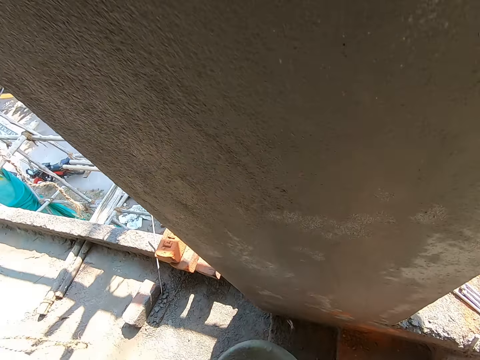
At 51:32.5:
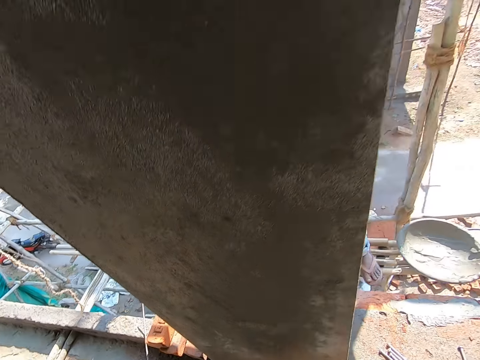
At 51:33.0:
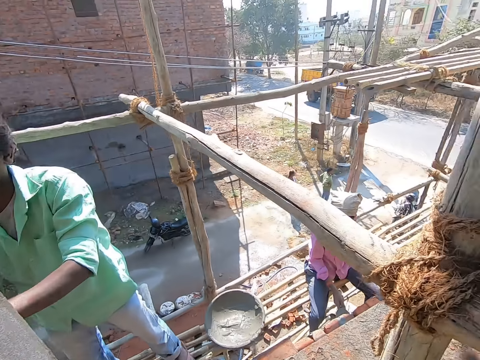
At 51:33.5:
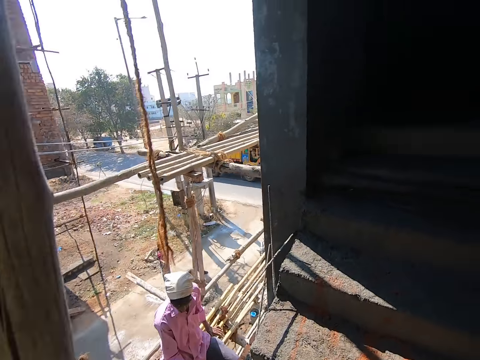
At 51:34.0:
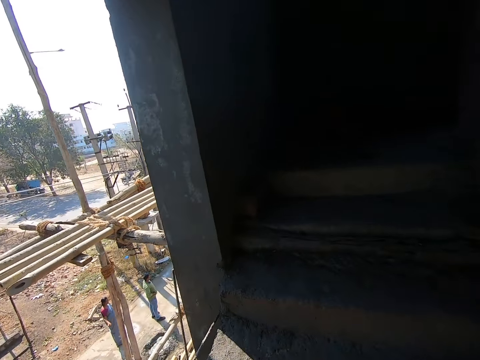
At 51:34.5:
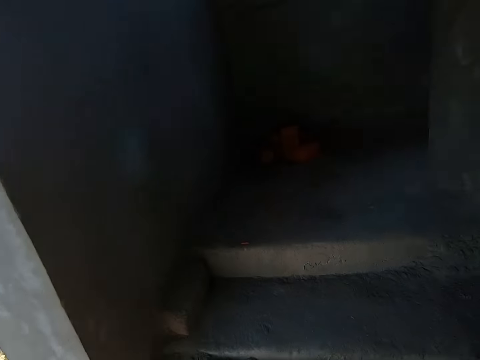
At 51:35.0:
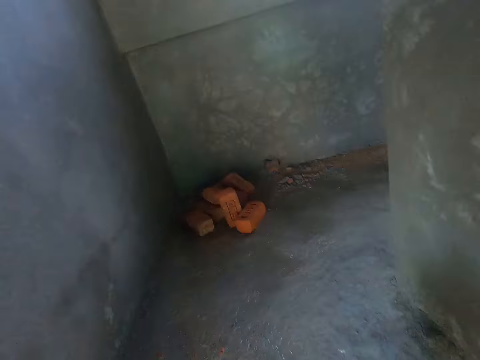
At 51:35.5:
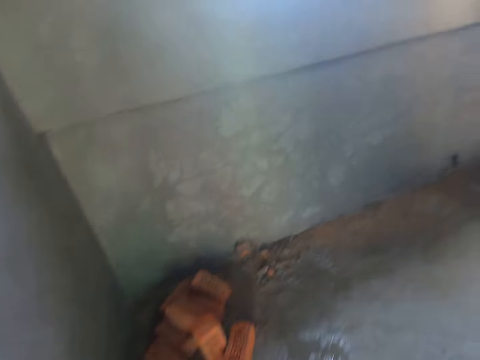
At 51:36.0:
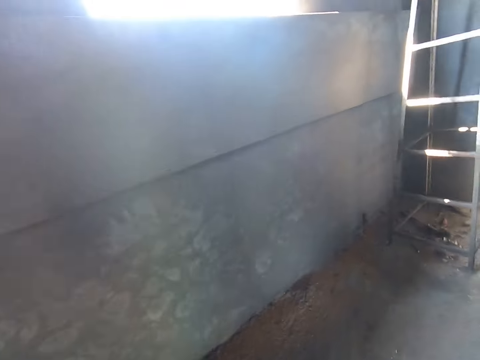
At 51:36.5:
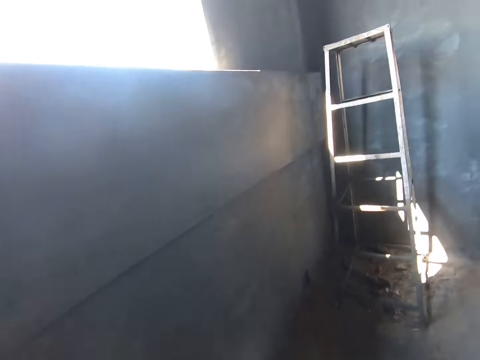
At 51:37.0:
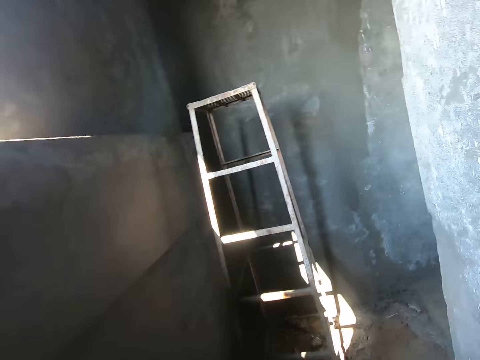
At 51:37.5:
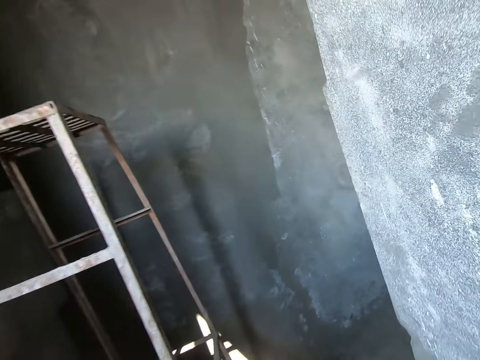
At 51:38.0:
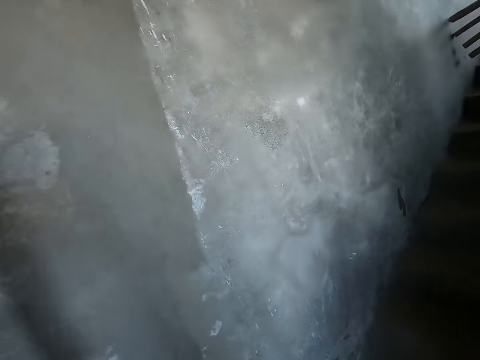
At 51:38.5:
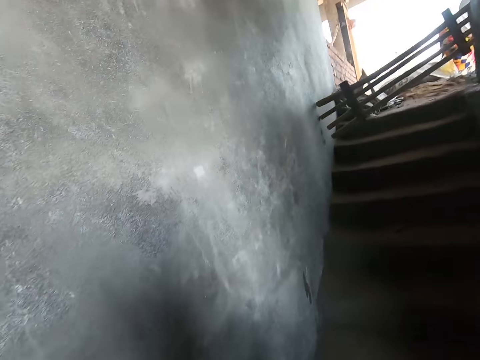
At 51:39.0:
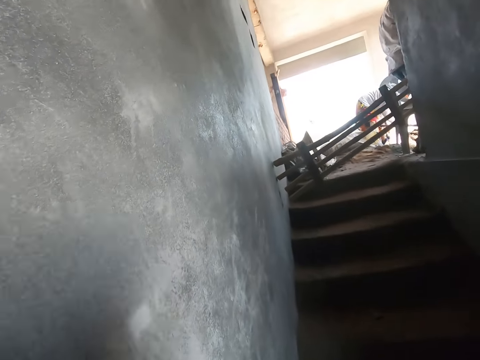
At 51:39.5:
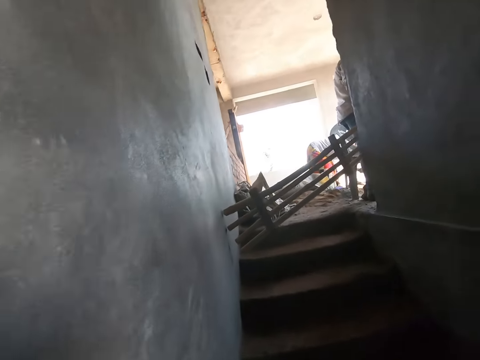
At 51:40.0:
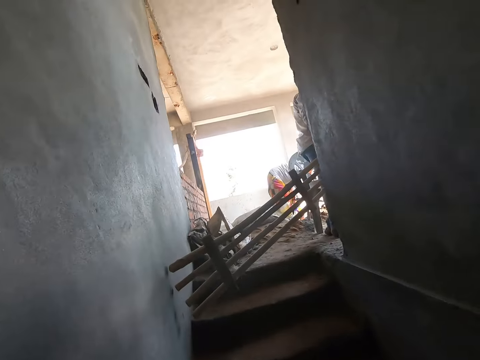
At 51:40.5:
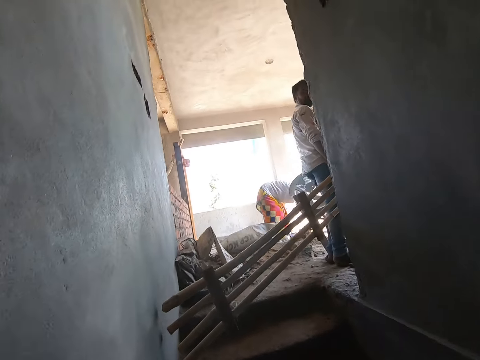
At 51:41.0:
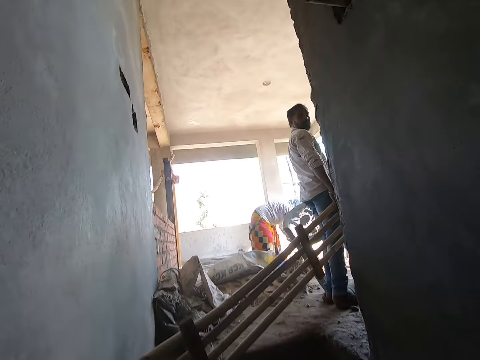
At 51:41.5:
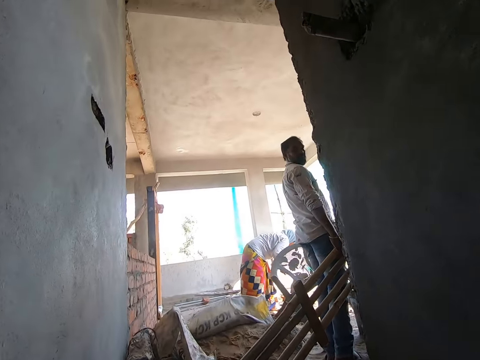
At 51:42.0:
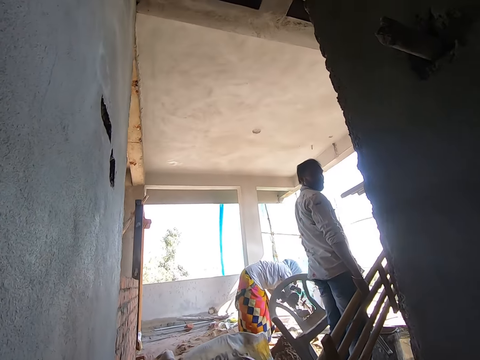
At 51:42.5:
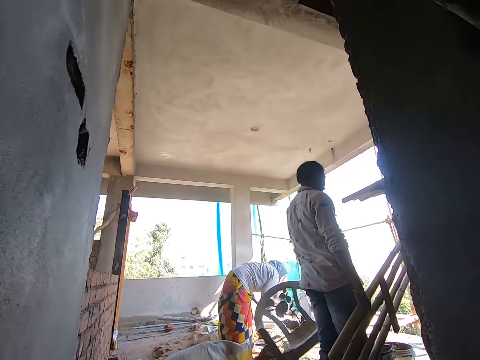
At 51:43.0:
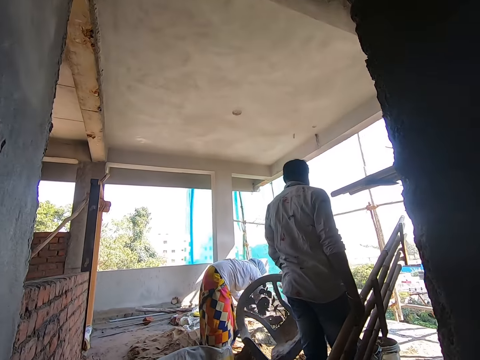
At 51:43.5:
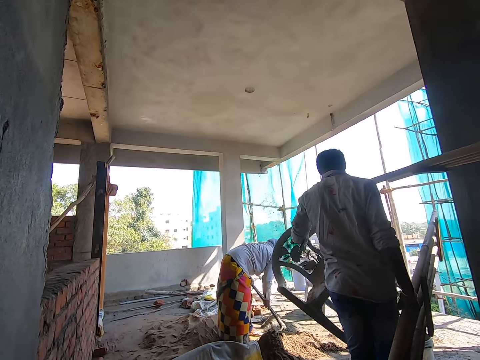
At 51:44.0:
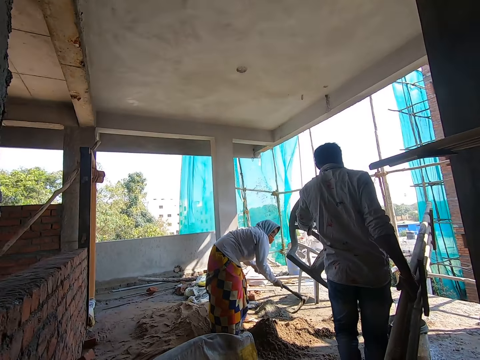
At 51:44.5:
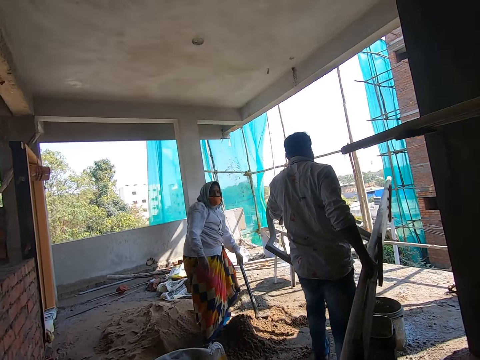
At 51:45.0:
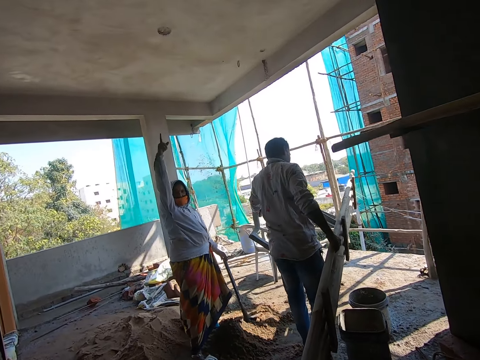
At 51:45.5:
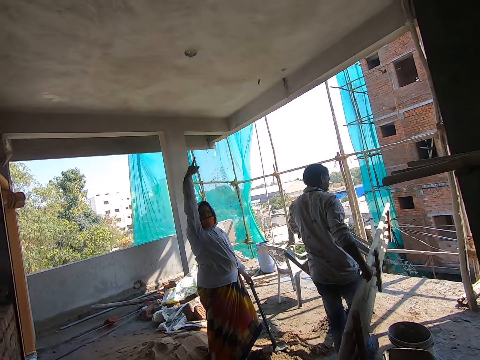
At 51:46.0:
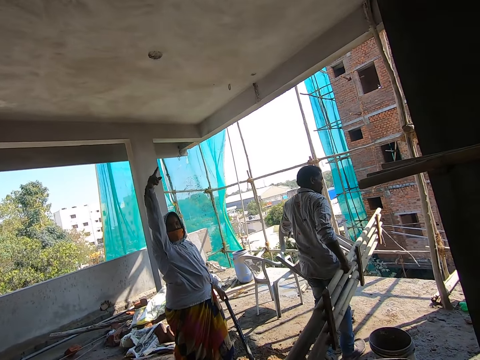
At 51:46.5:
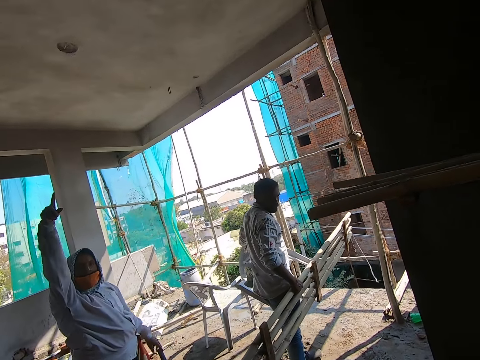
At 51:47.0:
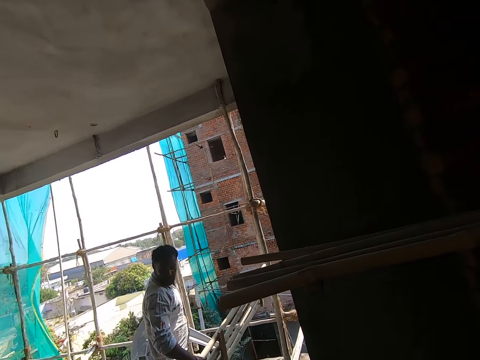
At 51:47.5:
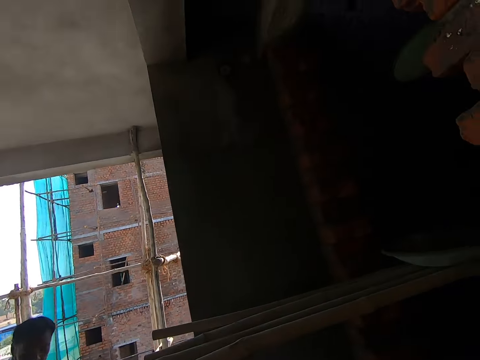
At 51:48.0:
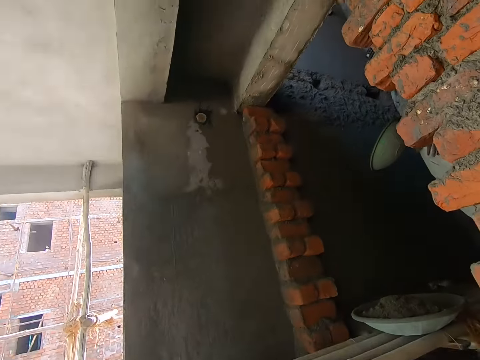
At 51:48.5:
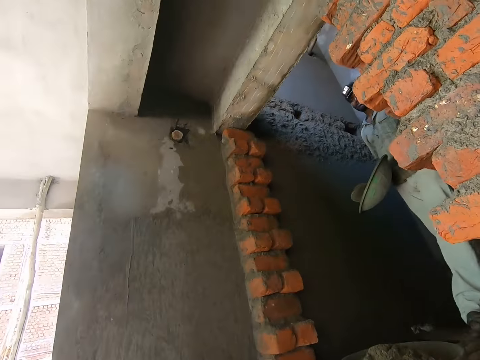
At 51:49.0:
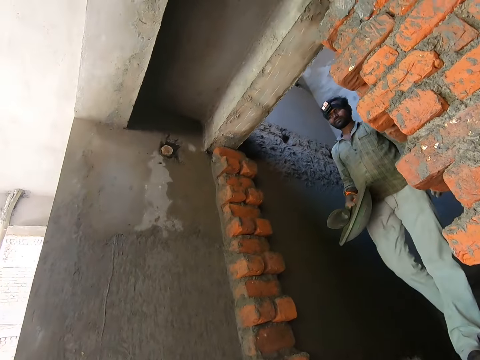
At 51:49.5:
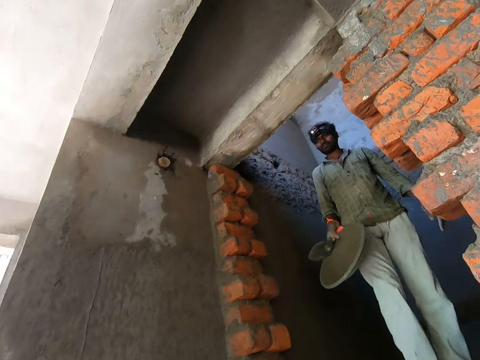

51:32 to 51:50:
The camera wearer climbs up the stairs. They converse with the man, a woman and another man. They walk on the building. They climb up the stairs. The woman mixes some sand with a shovel in both hands. The man carries a chair with his left hand. The camera wearer looks around.

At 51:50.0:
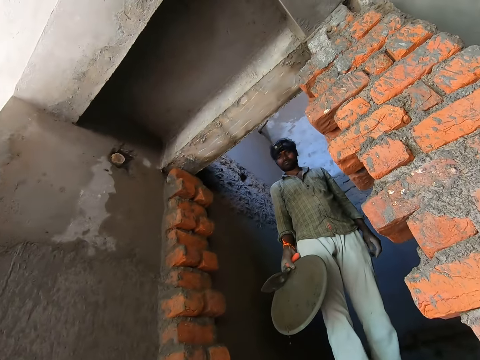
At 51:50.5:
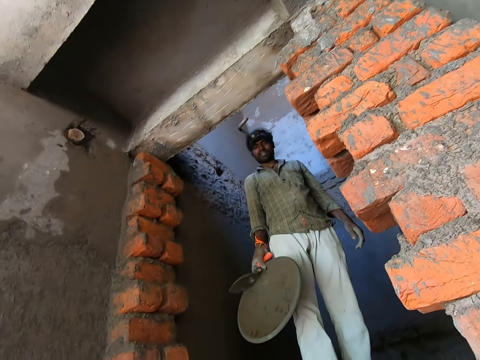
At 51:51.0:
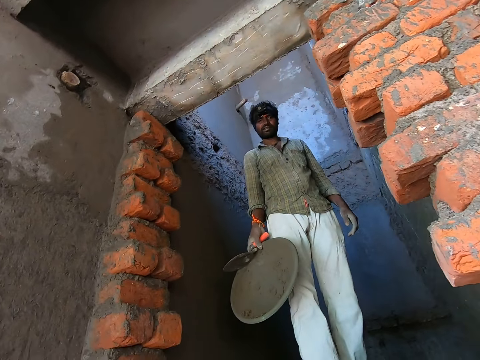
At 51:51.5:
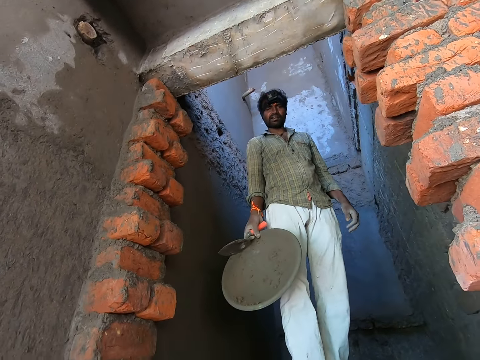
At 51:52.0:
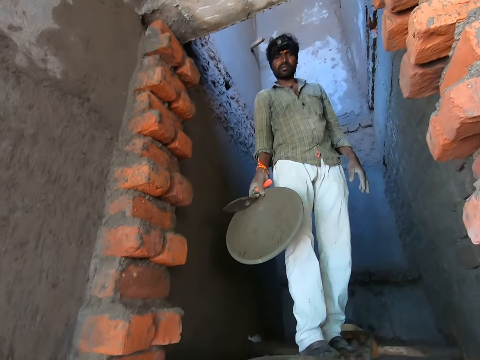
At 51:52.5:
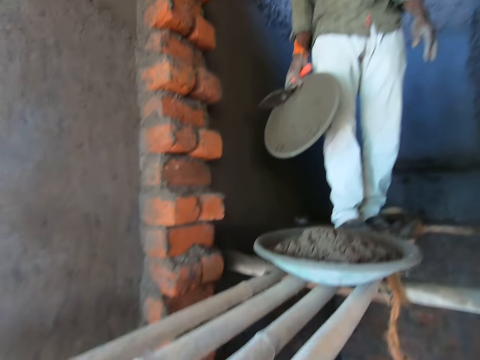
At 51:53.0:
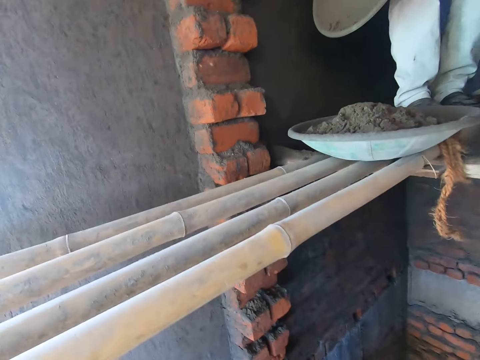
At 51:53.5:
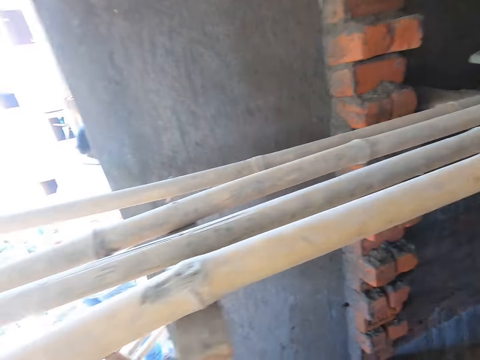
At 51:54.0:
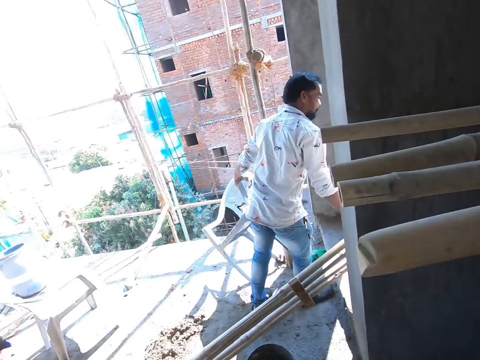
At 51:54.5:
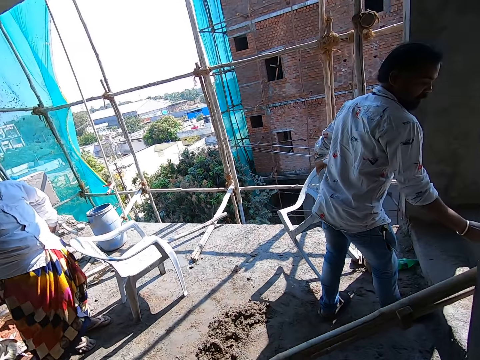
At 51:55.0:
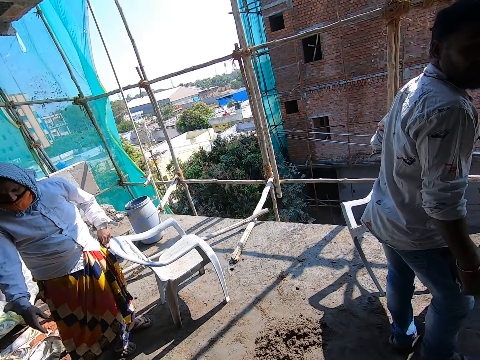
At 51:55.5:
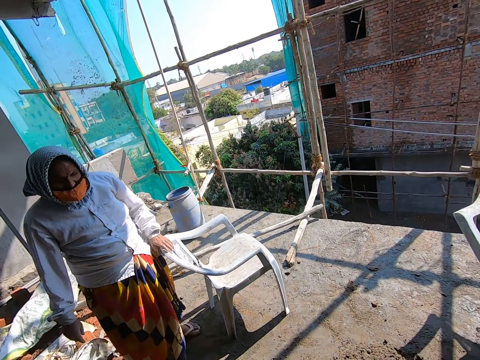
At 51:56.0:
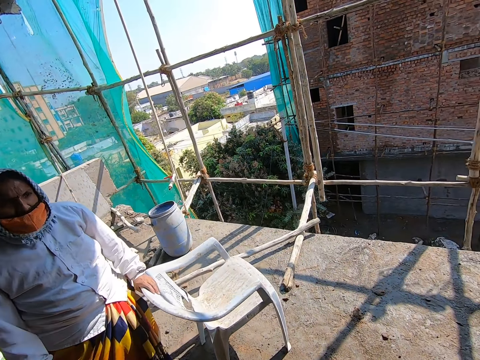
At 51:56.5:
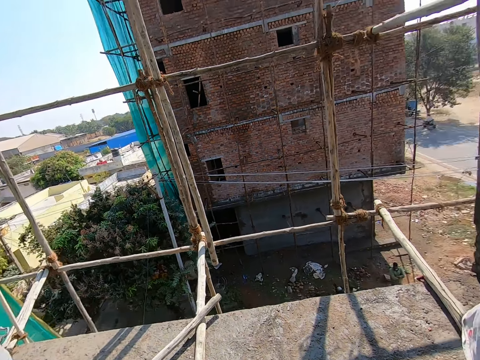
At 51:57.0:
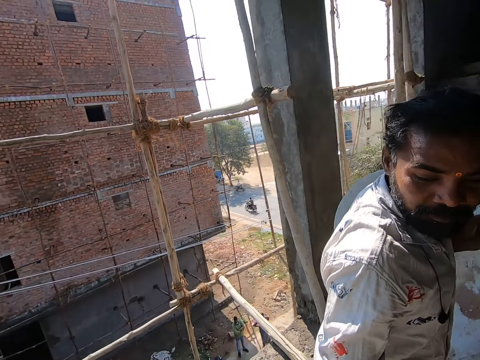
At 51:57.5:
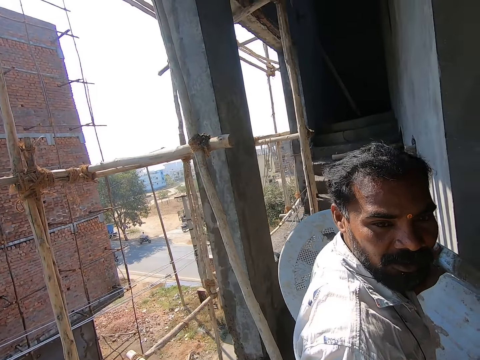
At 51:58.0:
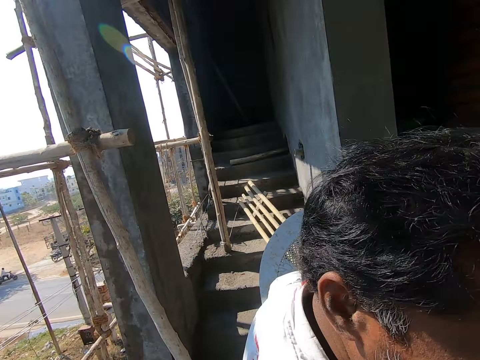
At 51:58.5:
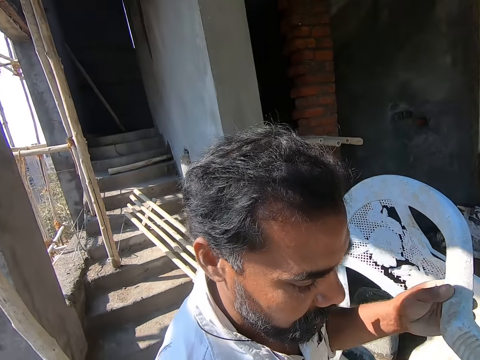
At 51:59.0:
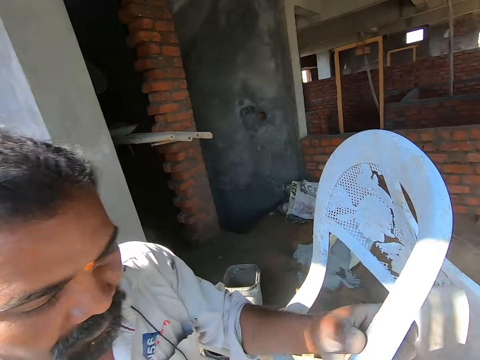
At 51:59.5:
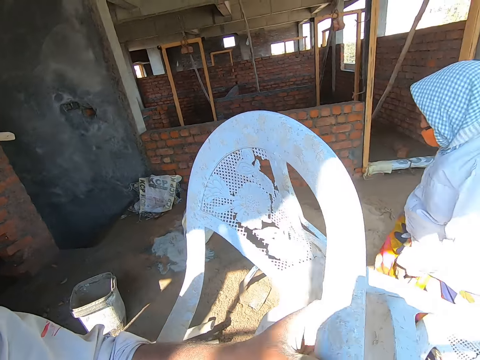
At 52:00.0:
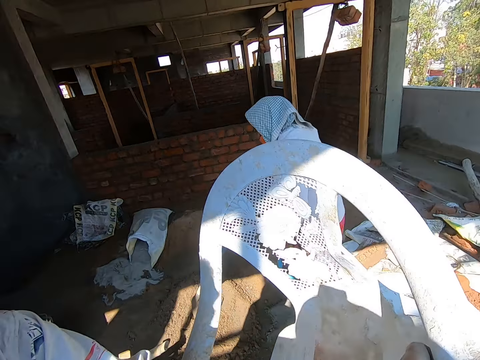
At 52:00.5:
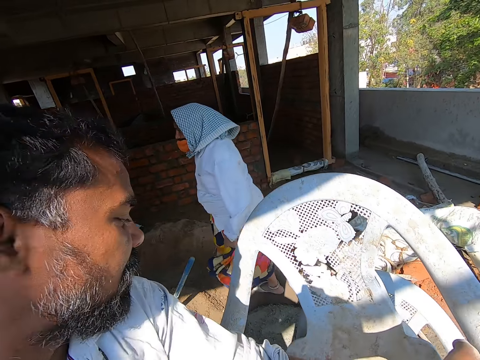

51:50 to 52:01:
The man drops the wooden ladder on a floor with his right hand.
